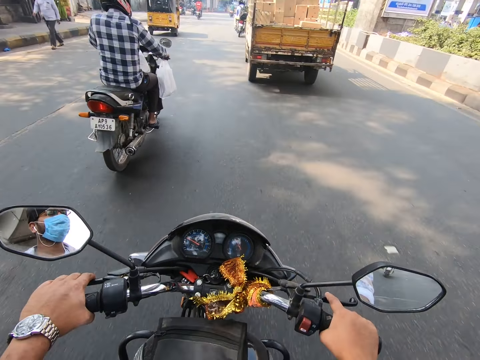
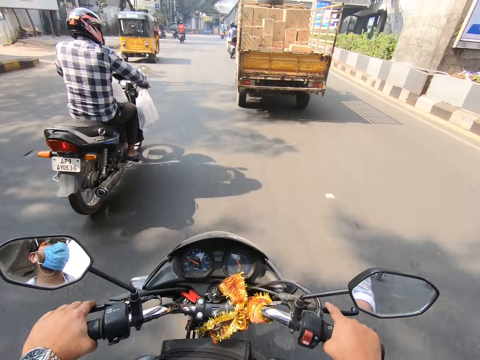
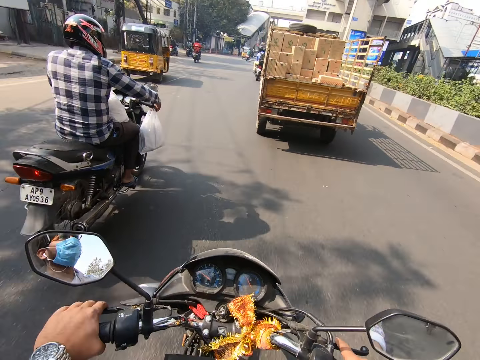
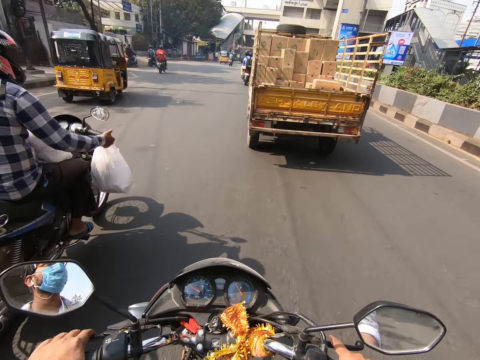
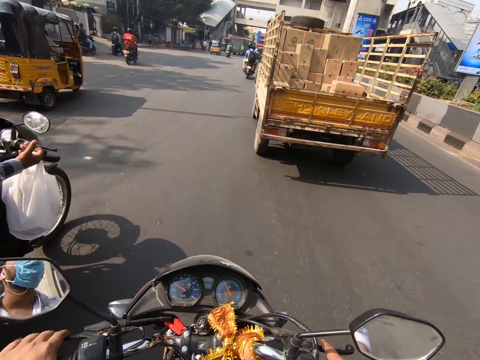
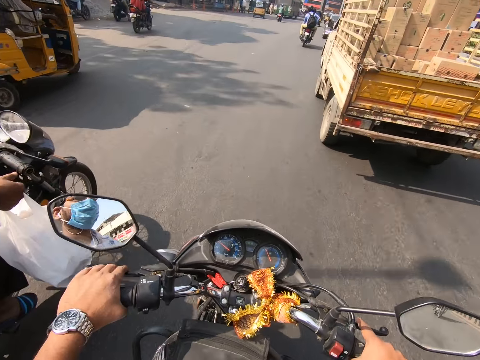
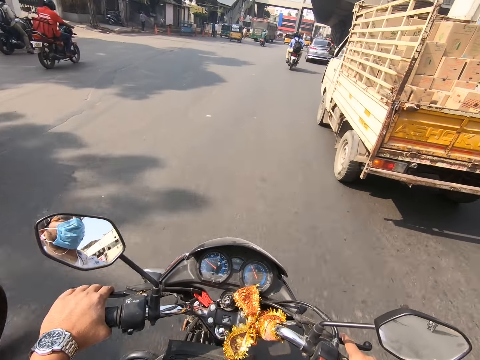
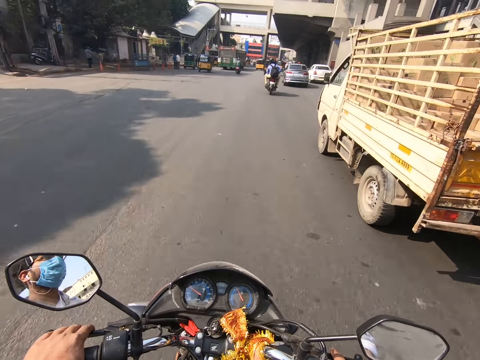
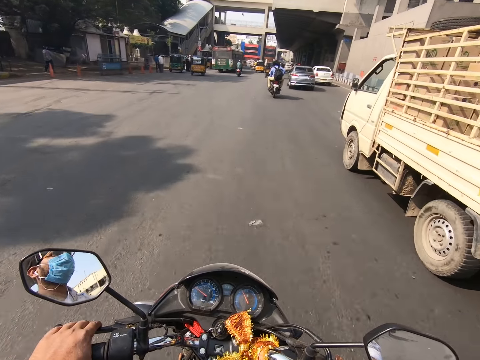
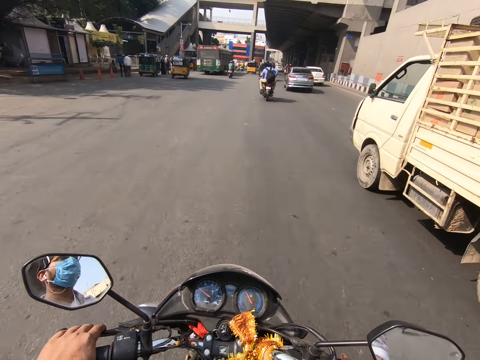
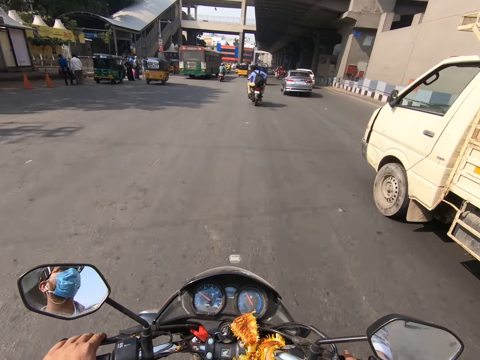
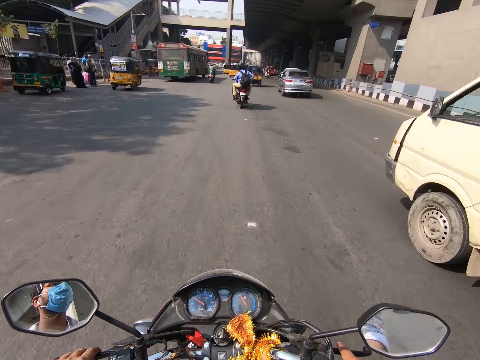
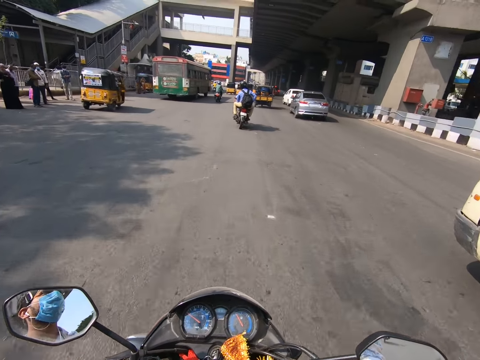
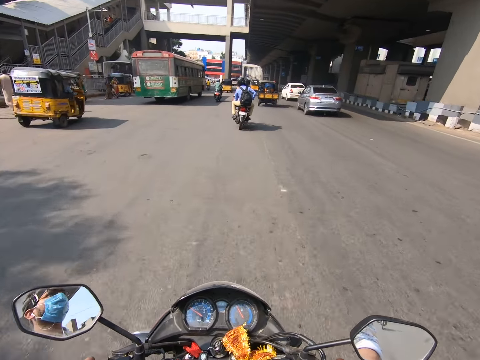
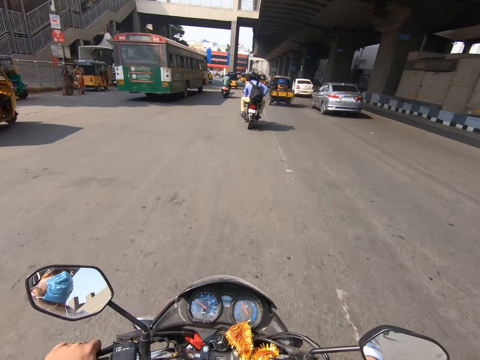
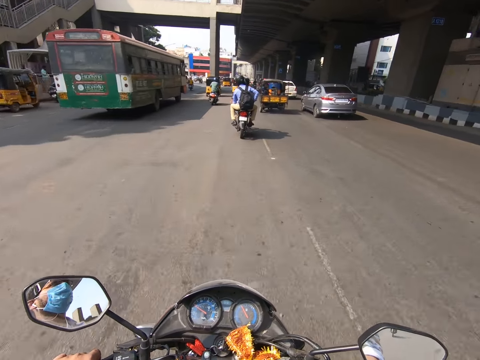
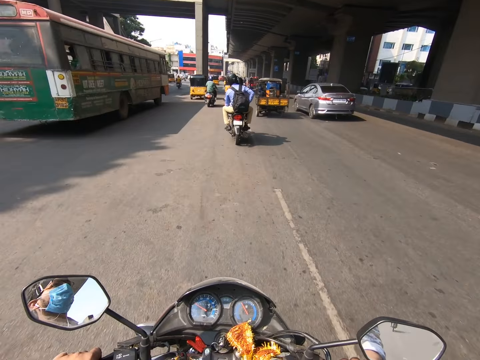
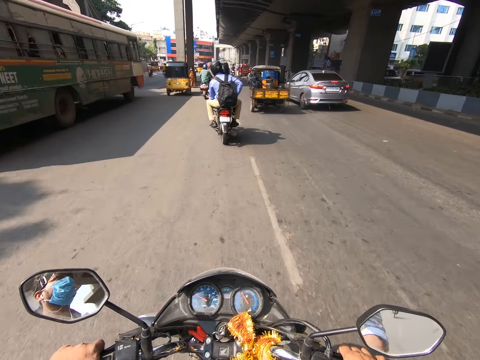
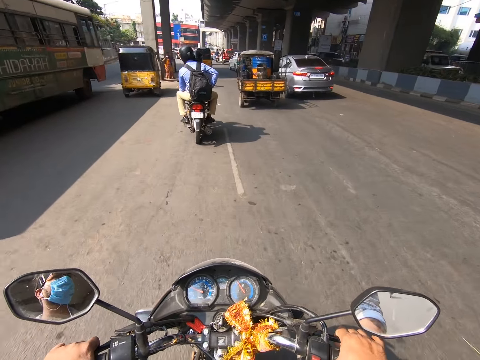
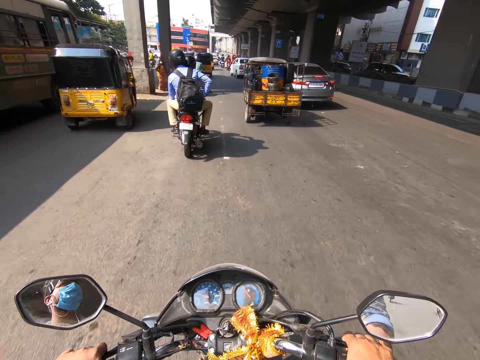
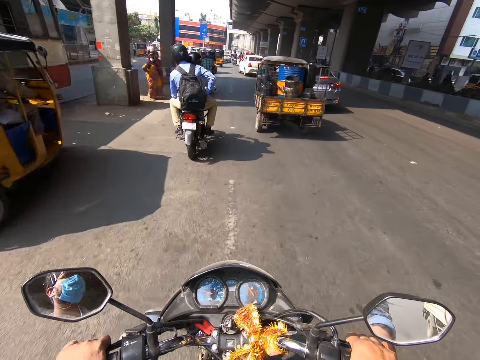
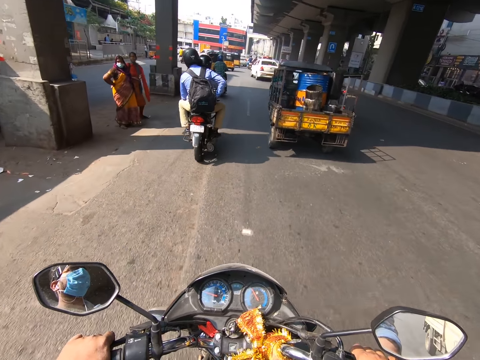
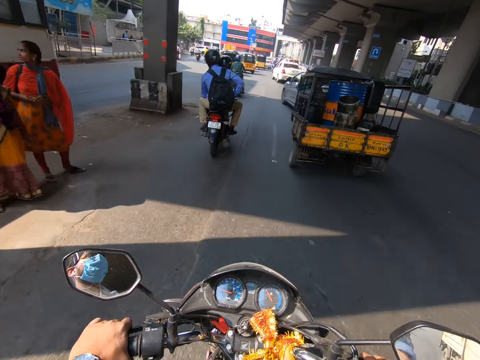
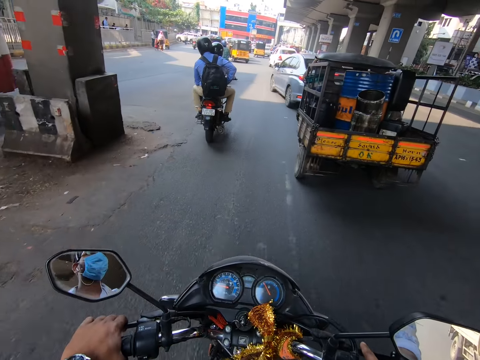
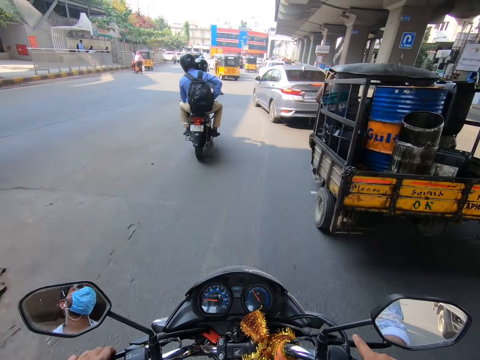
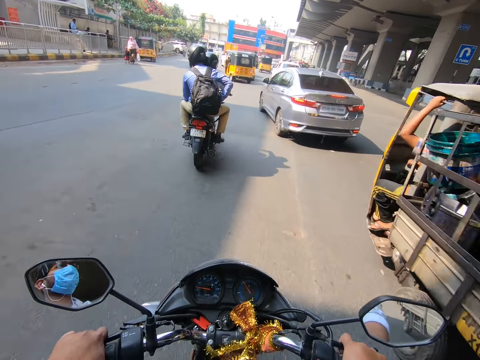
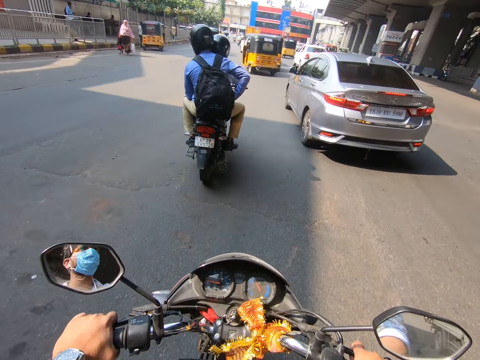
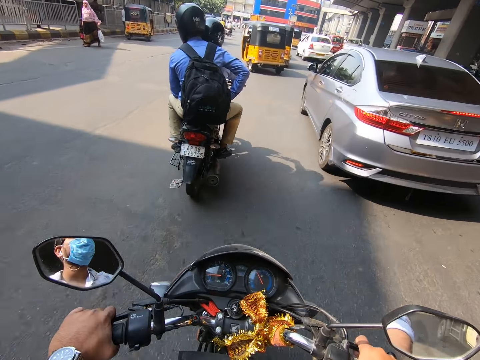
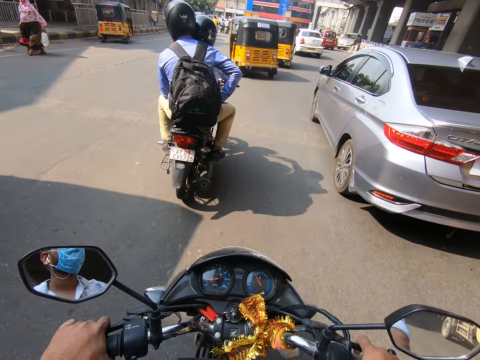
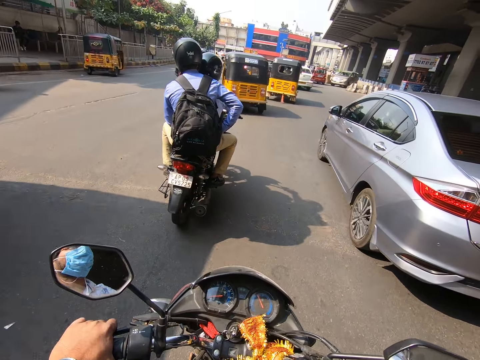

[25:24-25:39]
The camera wearer rides past a rickshaw on the road. They ride past a bike on the road. They ride past a truck on the road. They ride past a truck on the road again.

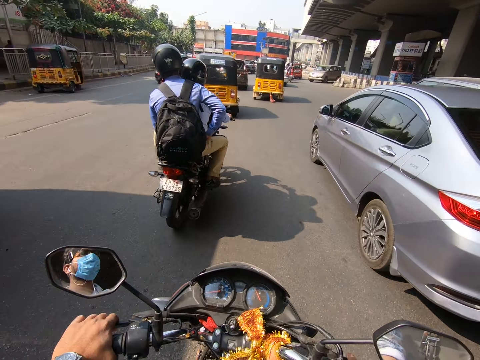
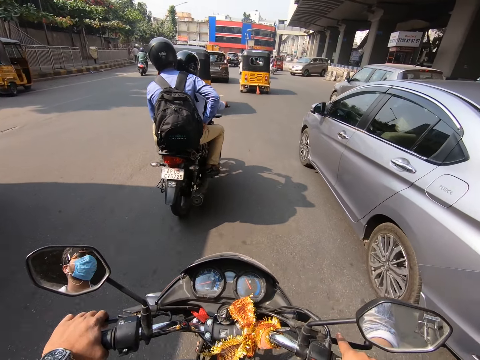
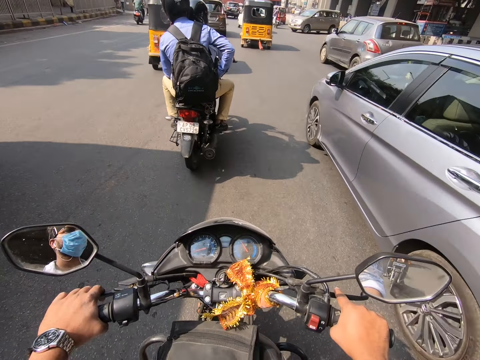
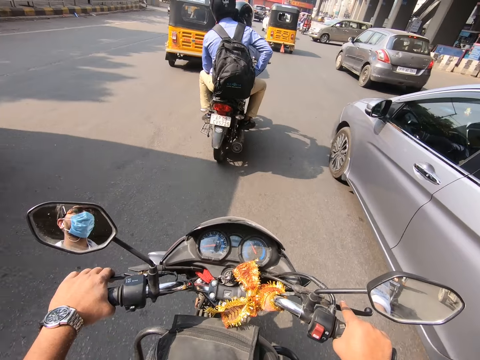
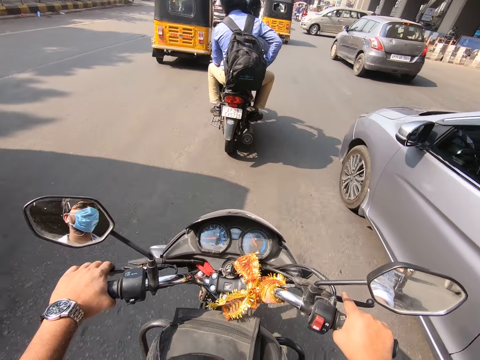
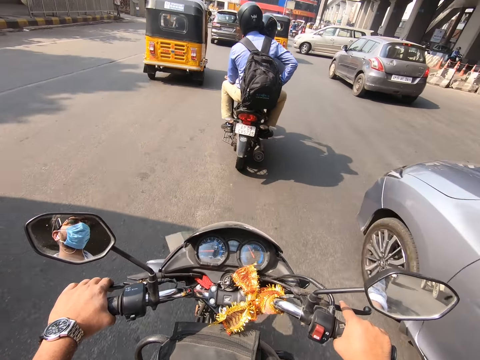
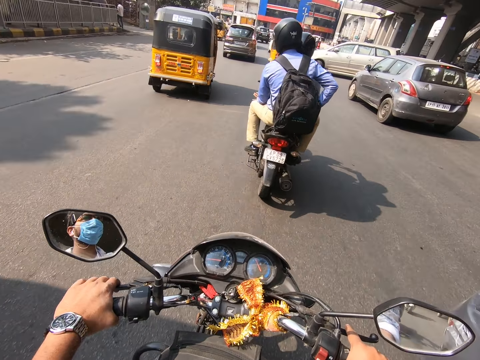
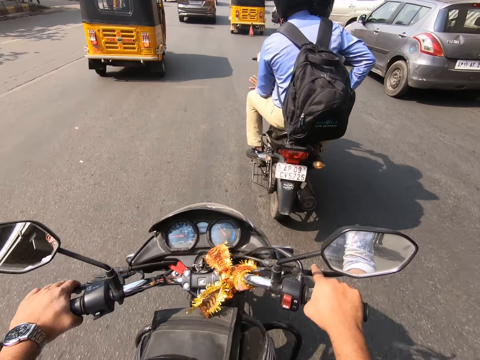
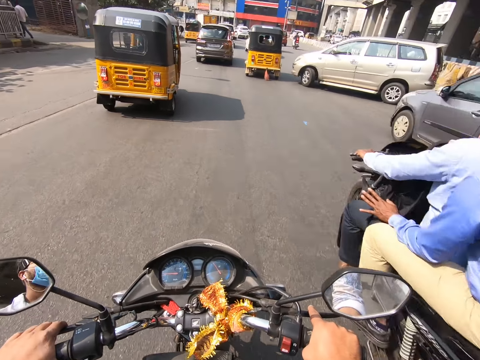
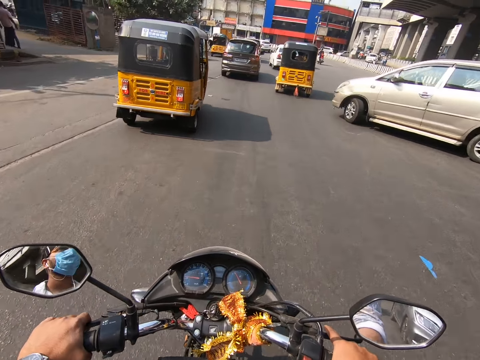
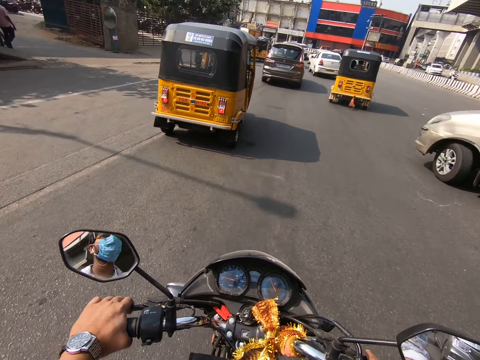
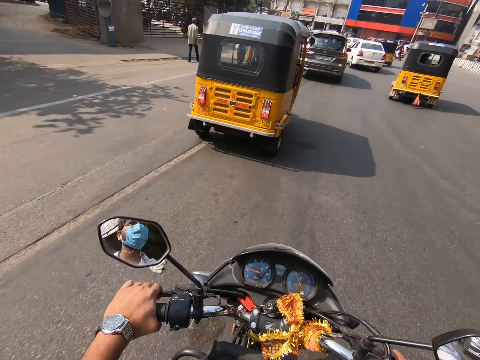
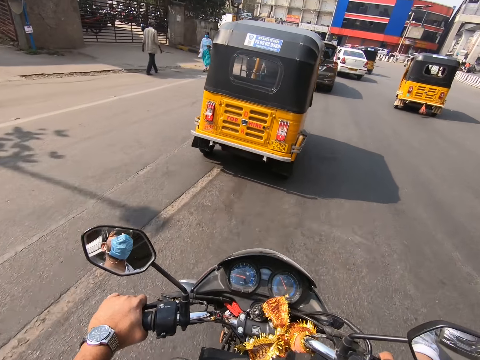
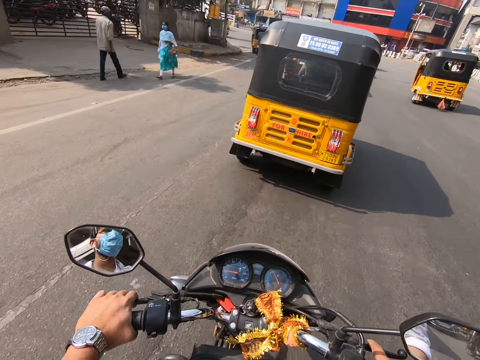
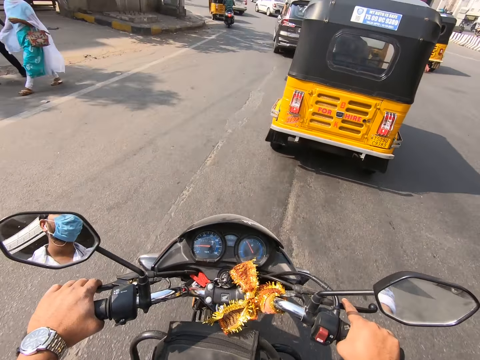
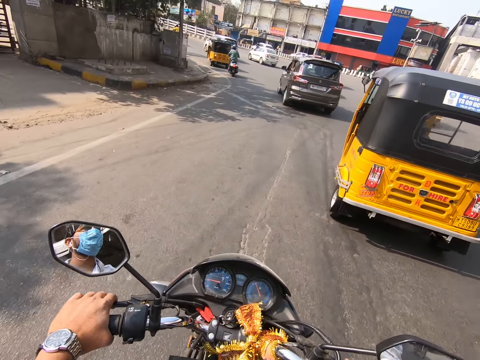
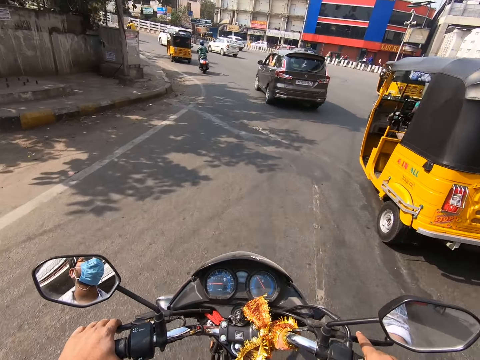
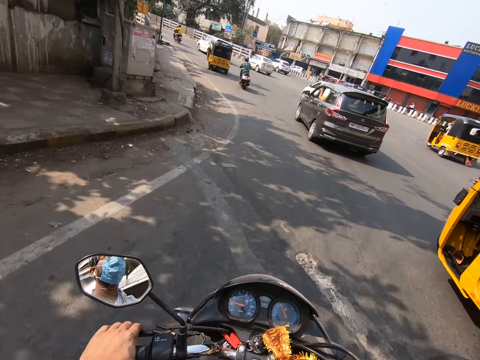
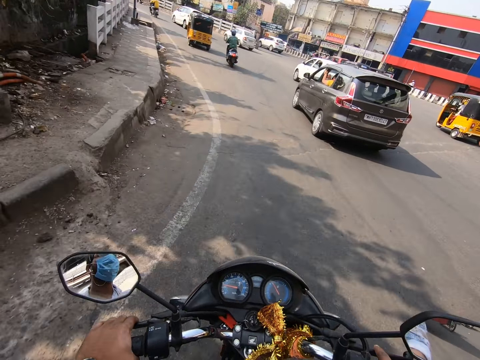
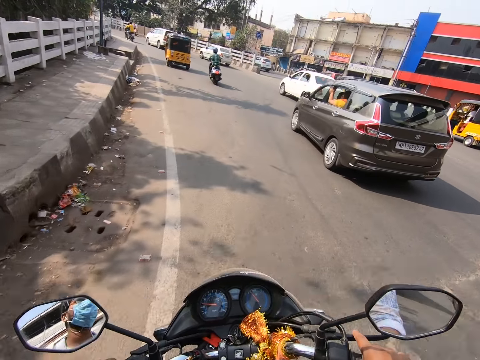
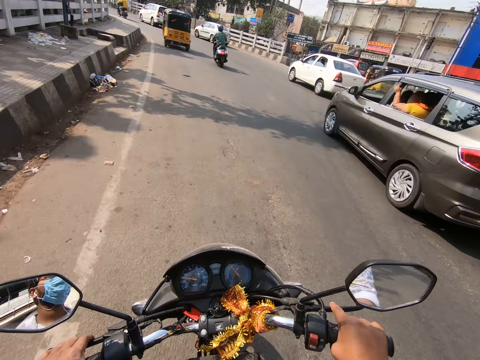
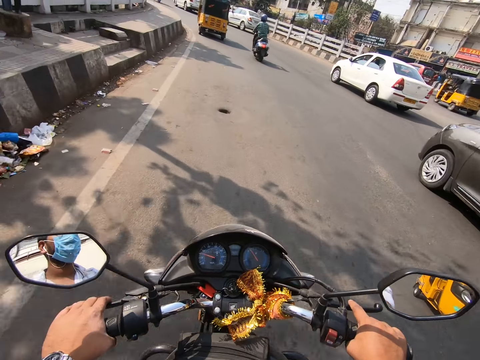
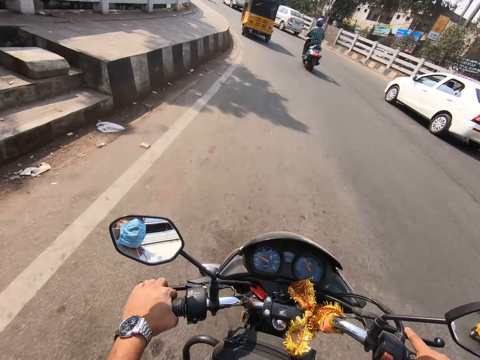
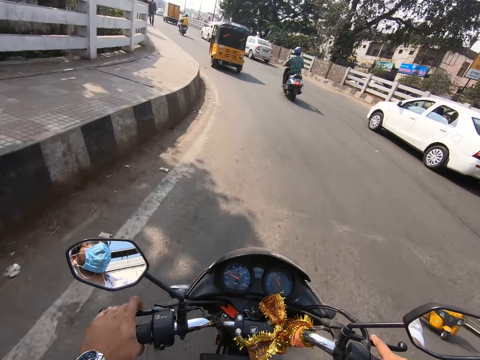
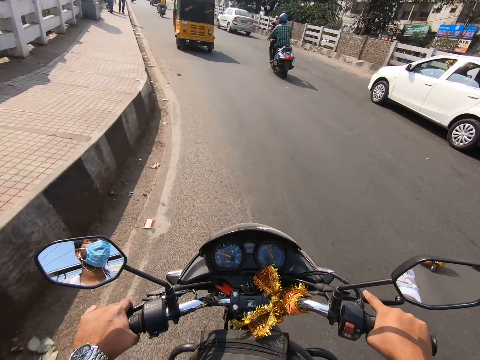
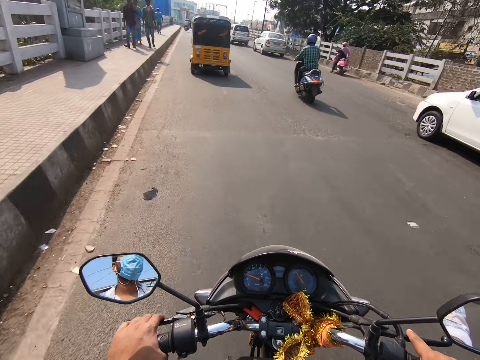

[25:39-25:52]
The camera wearer rides past a silver car on the road. They ride past a bike on the road. They ride past a gold car on the road. They ride past a rickshaw on the road. They ride past a black car on the road.
